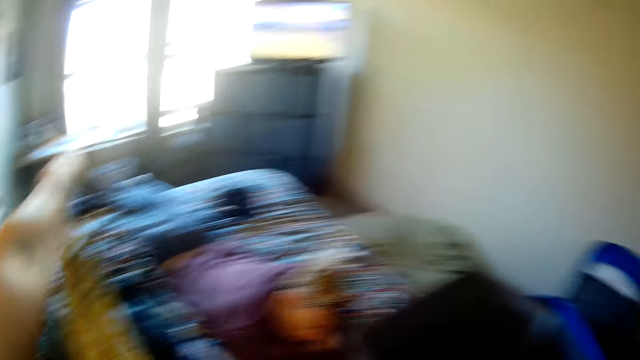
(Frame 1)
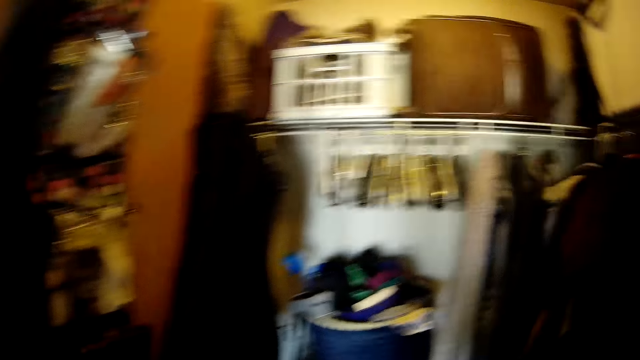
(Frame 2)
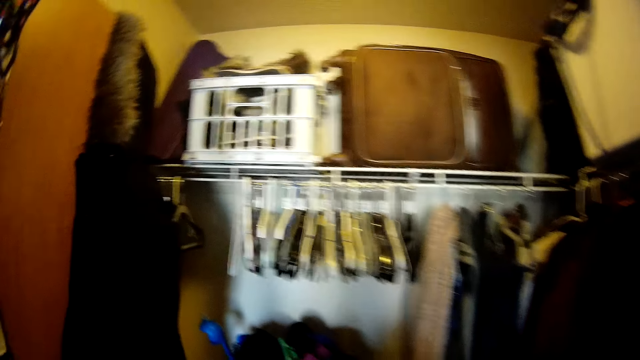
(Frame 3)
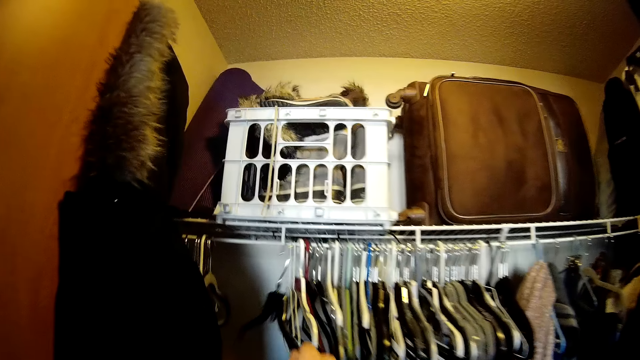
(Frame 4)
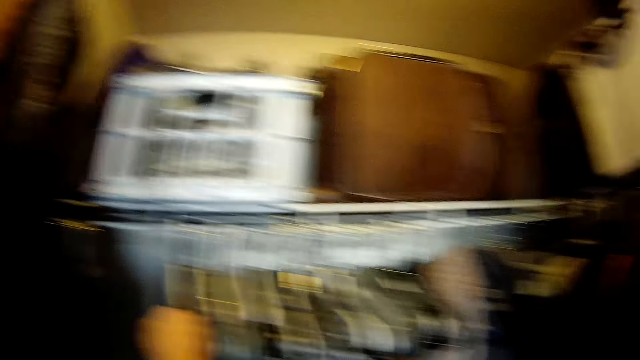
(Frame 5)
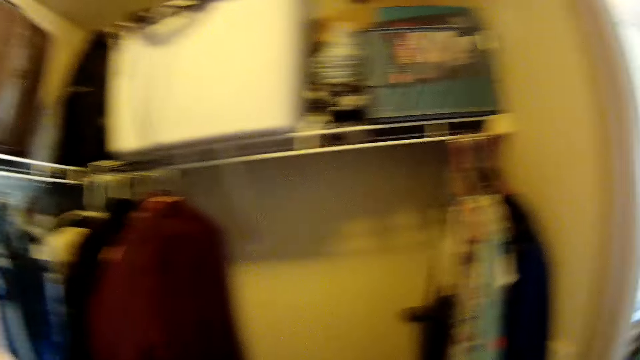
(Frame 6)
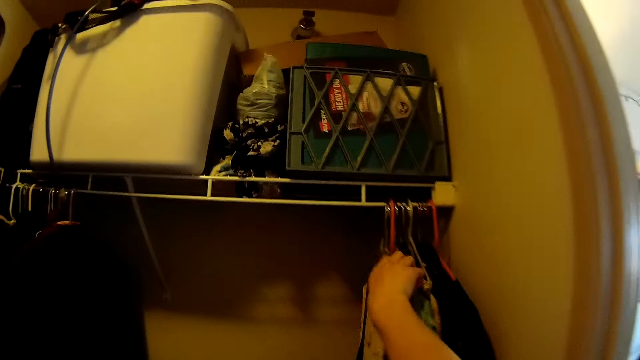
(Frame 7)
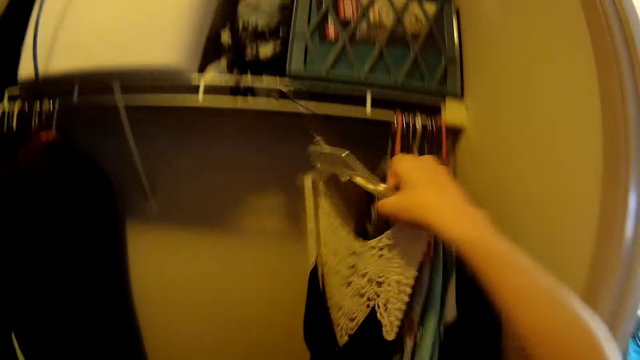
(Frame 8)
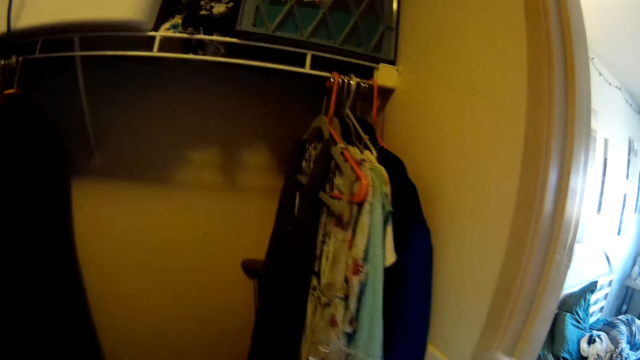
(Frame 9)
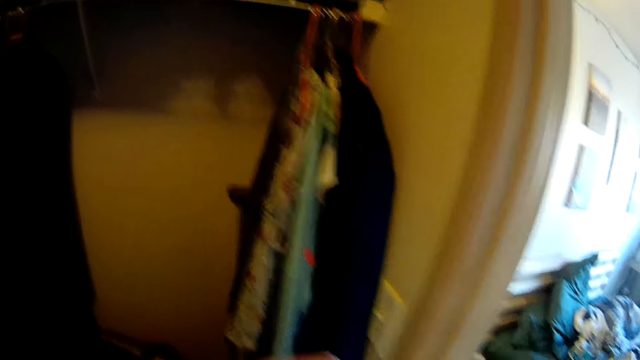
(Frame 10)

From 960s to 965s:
The camera wearer throws the piece of cloth on the bed. They hang the hanger on the rails. They pick up the piece of cloth from the drawer. They remove the cloth hanger on the wardrobe.

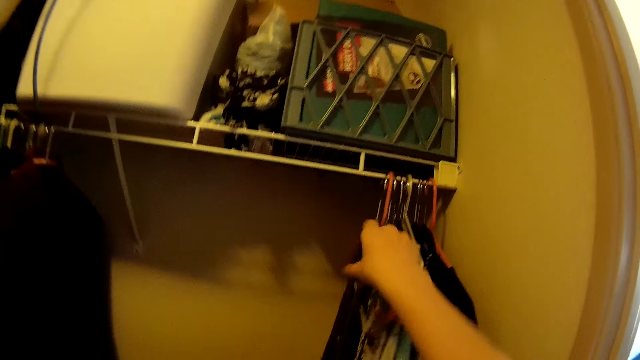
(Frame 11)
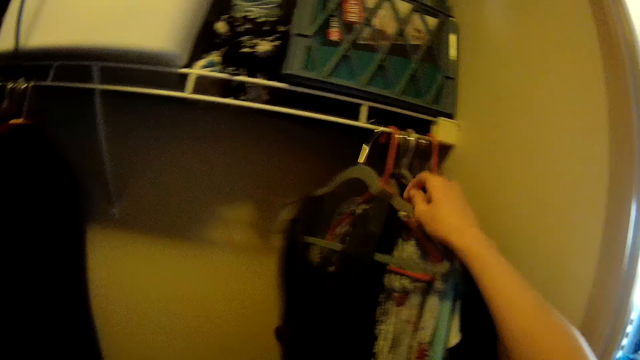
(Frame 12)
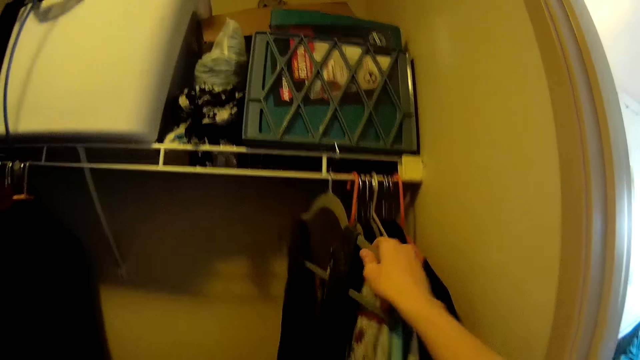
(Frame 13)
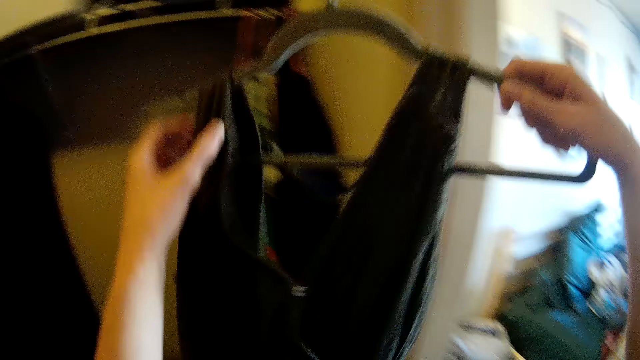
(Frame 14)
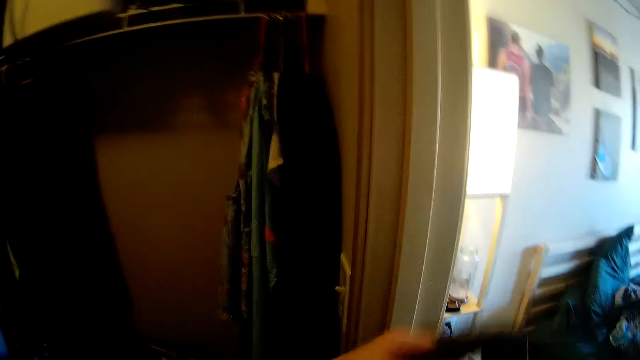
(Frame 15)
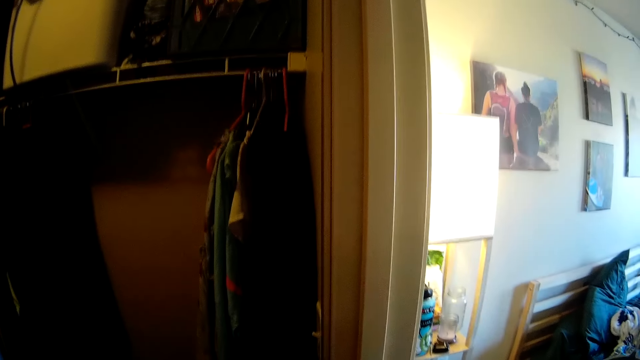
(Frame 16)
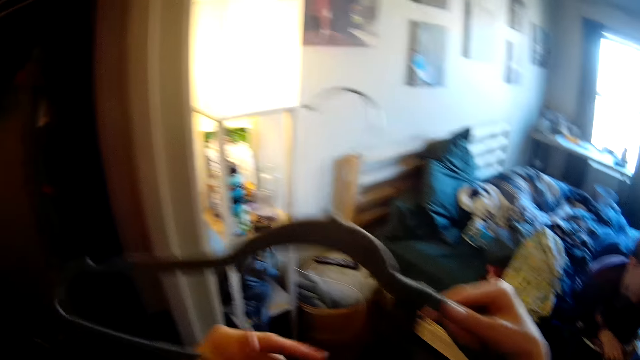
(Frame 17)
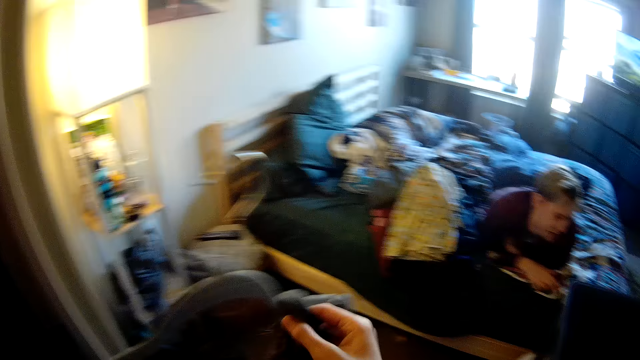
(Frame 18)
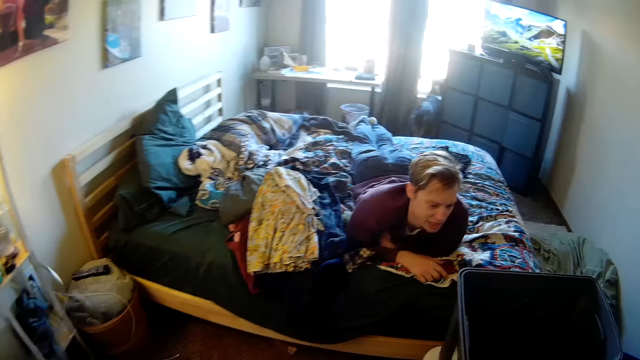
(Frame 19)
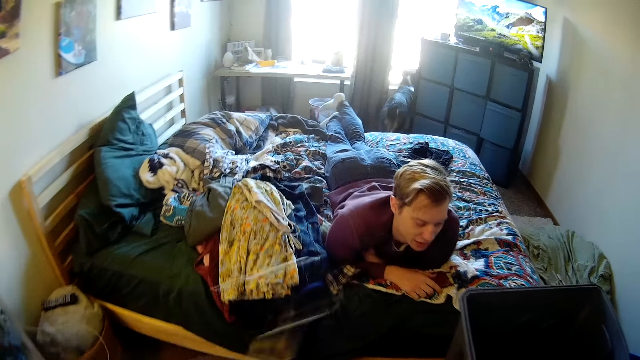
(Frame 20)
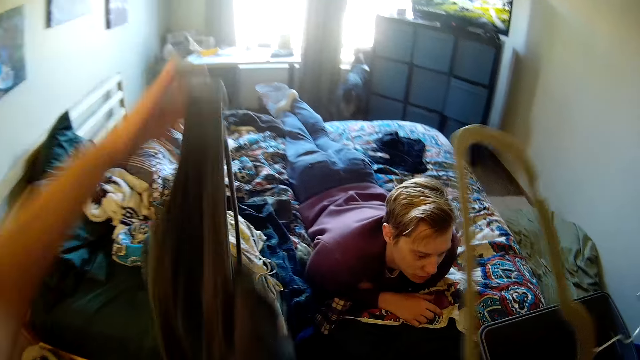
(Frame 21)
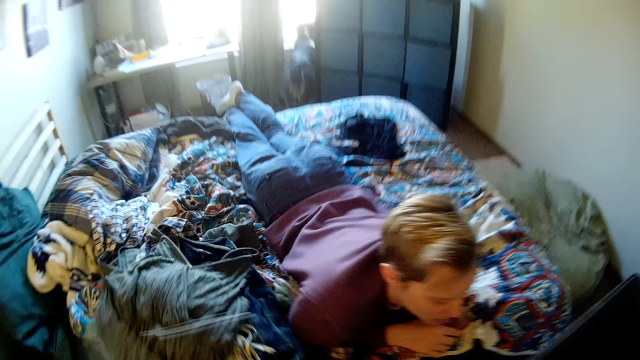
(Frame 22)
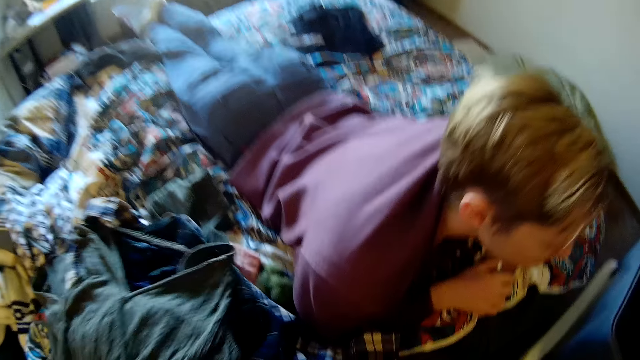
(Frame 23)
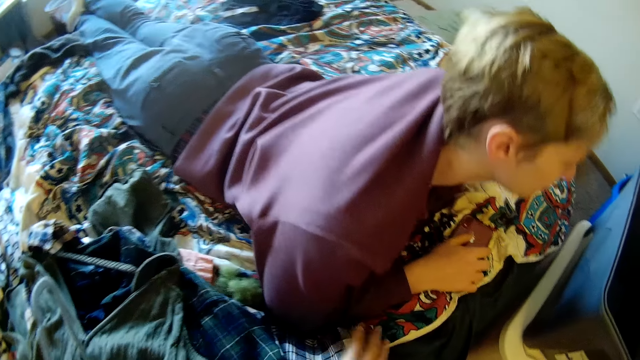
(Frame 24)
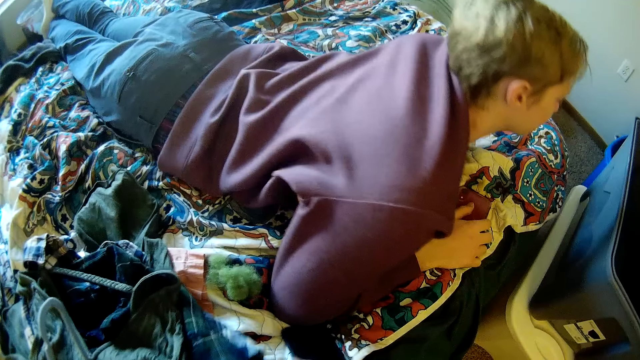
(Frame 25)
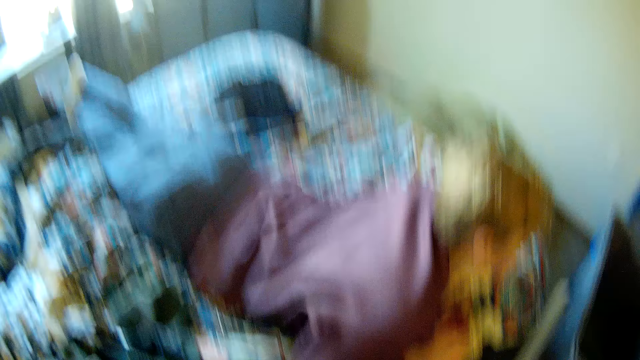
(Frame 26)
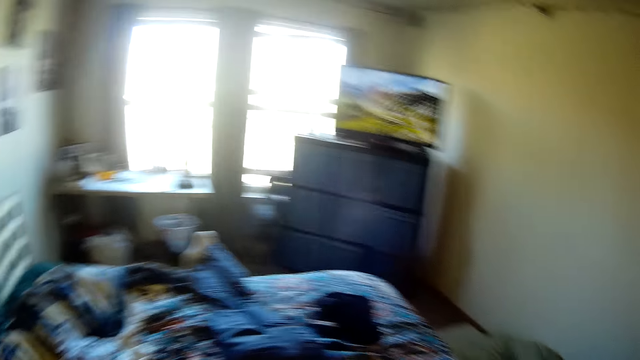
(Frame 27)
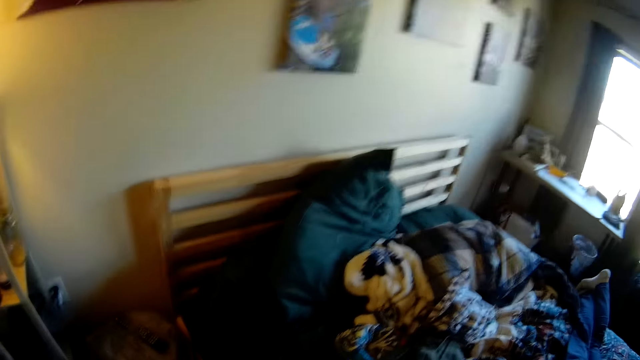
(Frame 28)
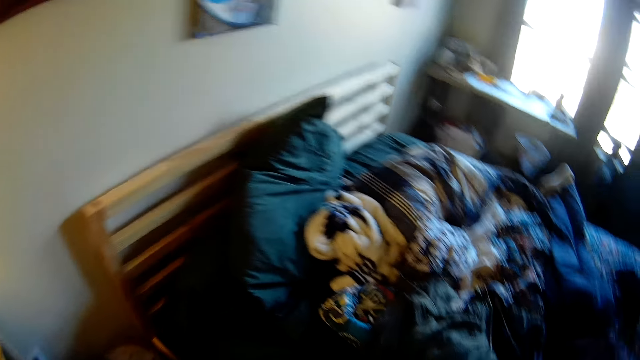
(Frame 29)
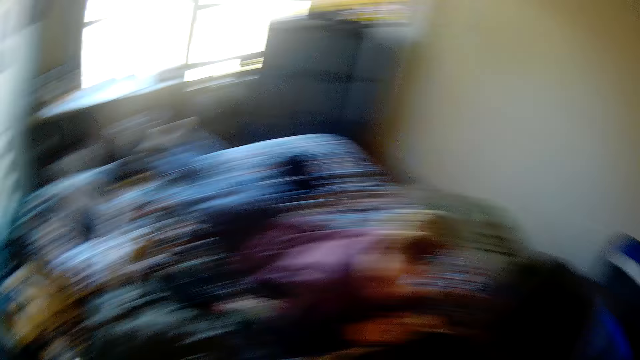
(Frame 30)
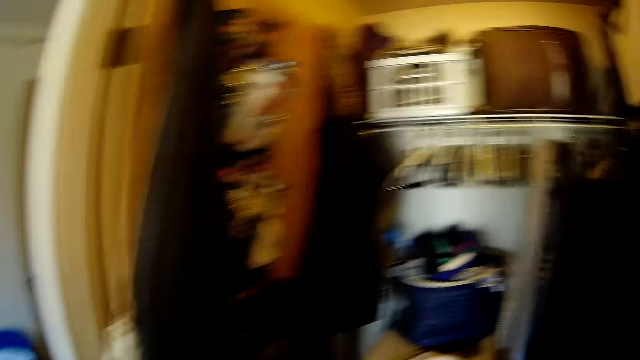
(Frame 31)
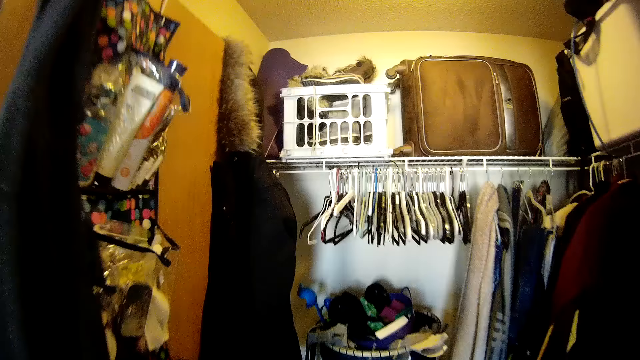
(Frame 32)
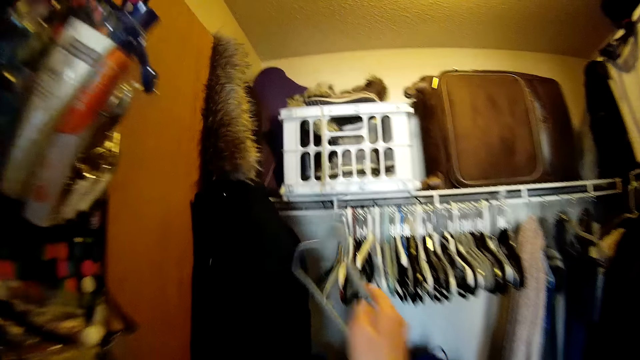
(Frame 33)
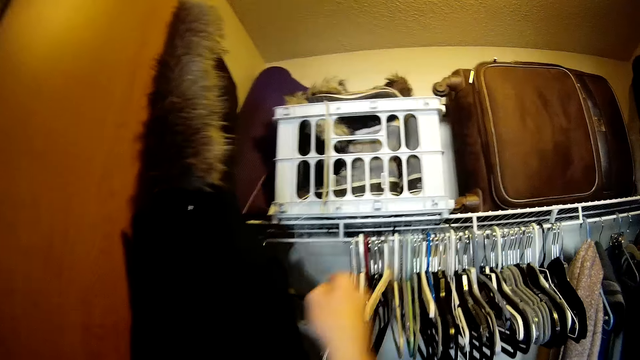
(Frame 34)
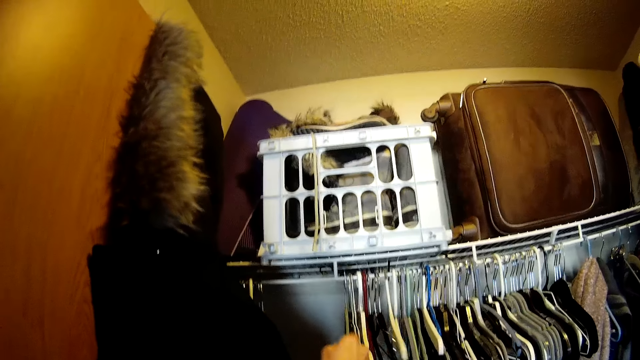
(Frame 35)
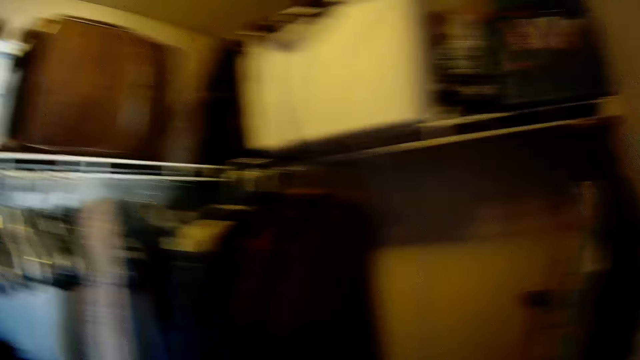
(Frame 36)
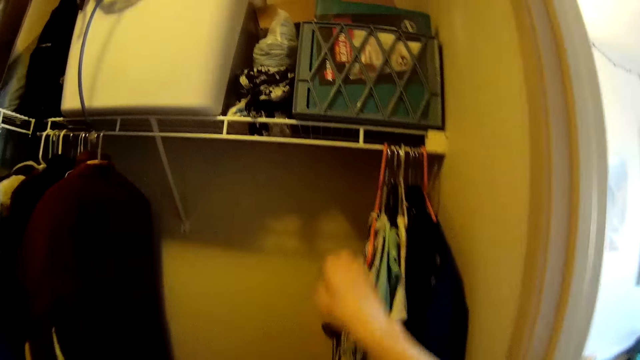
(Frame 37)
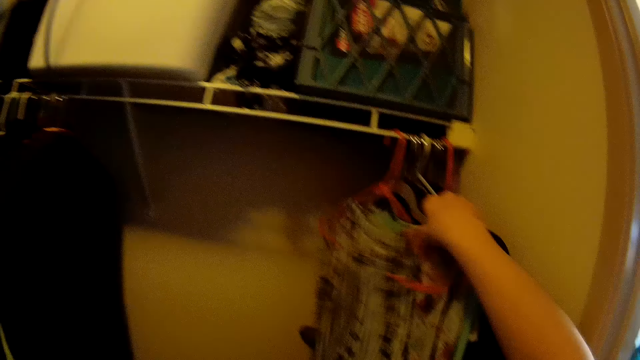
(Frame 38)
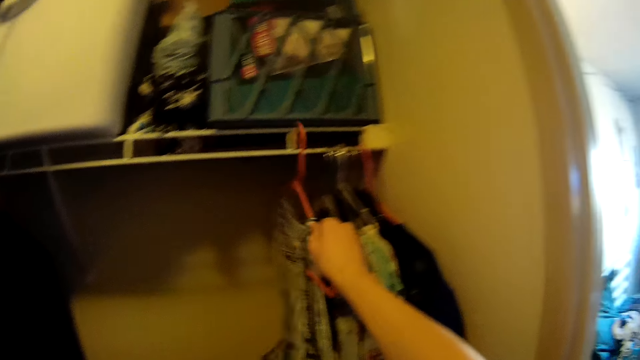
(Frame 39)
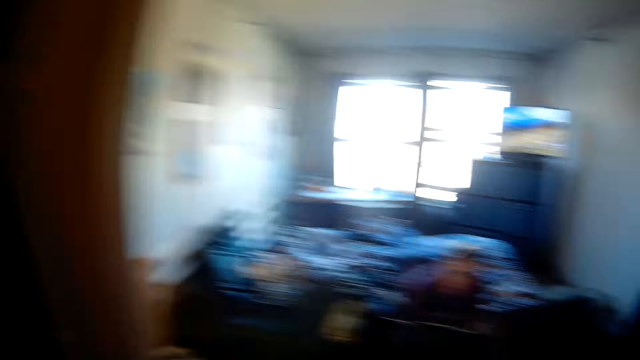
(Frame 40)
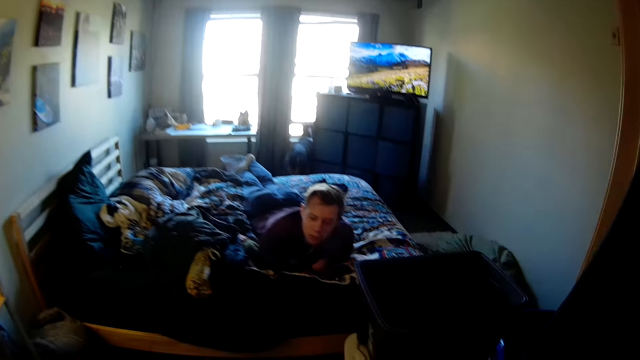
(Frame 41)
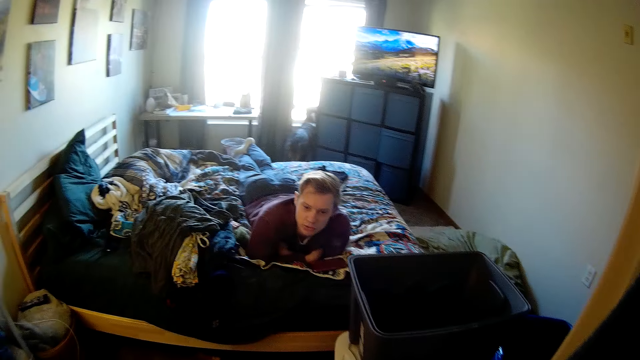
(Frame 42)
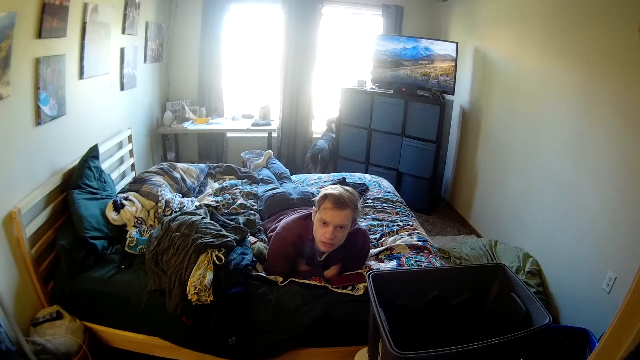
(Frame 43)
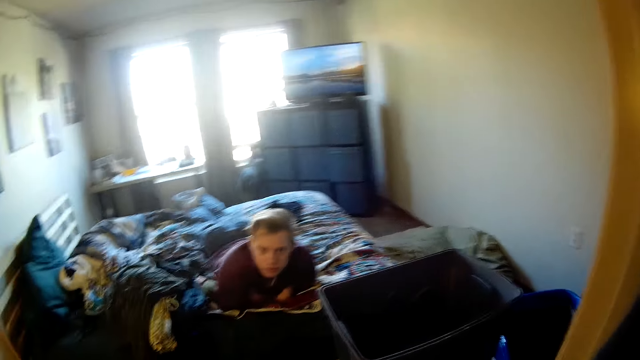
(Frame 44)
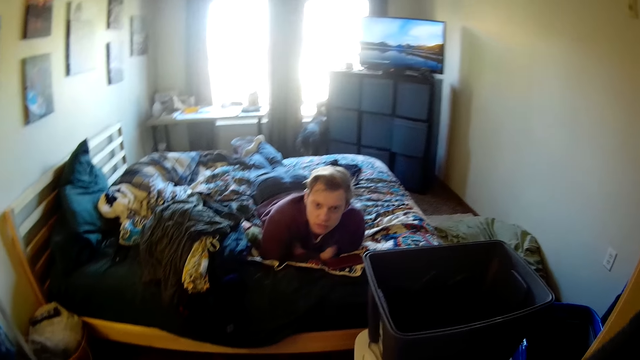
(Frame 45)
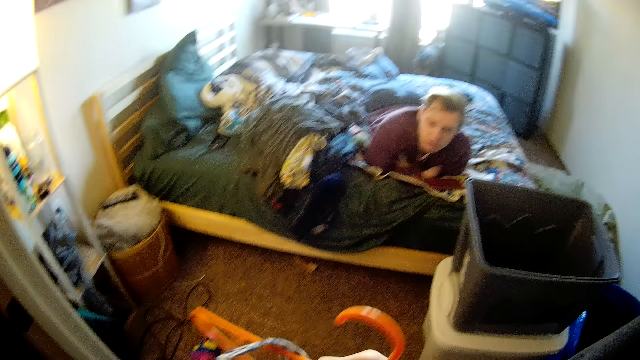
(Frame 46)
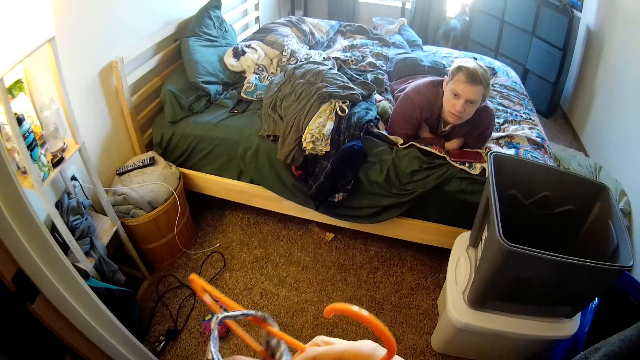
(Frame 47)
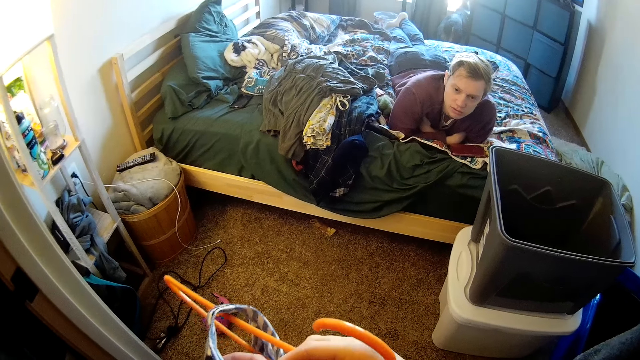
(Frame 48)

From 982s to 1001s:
The camera wearer picks up a piece of cloth from the drawer. They remove the cloth hanger on the wardrobe. They remove the piece of cloth from the hanger. They throw the piece of cloth to the bed. They peruse the clothes on the bed. They hang the hanger on the rails. They pick up the piece of cloth from the drawer. They remove the cloth hanger on the wardrobe. They interact with a person. The camera wearer removes the piece of cloth from the hanger.
